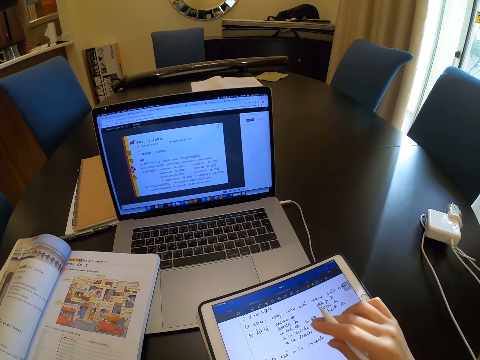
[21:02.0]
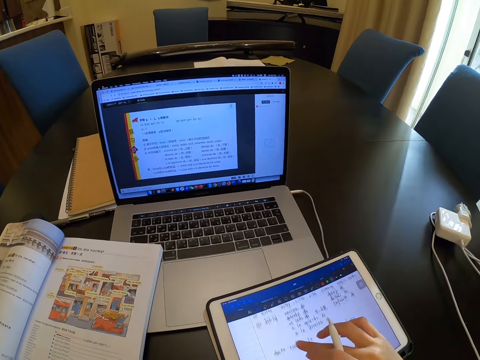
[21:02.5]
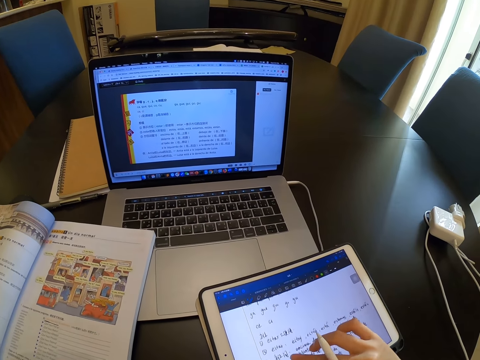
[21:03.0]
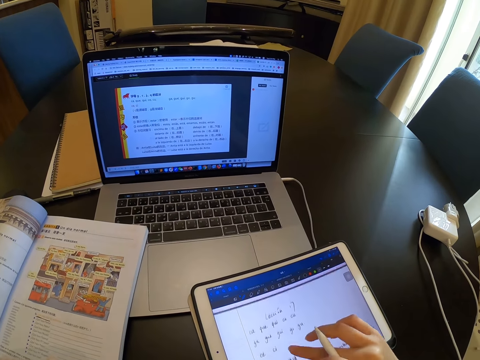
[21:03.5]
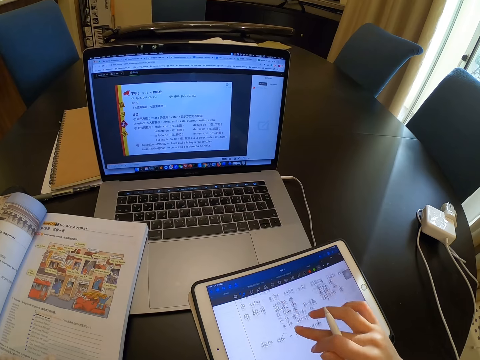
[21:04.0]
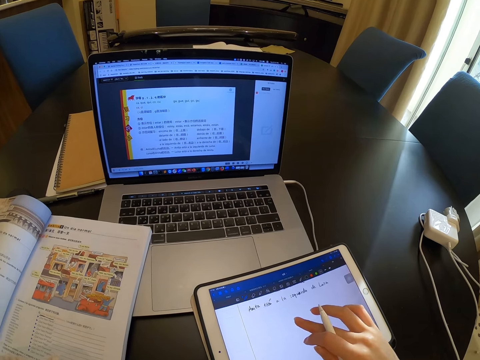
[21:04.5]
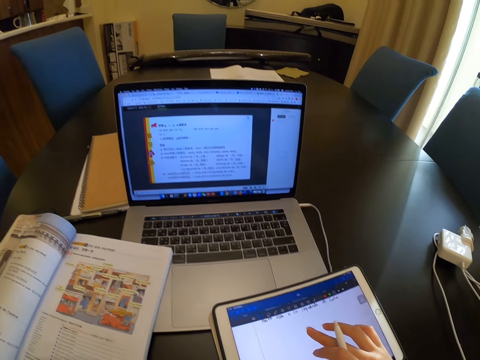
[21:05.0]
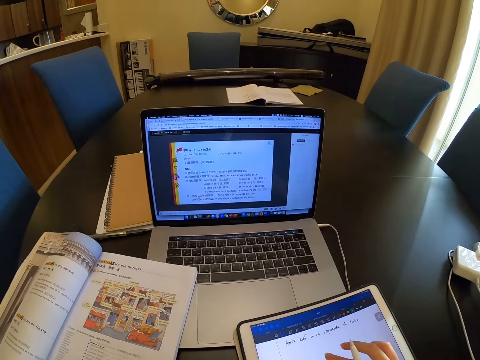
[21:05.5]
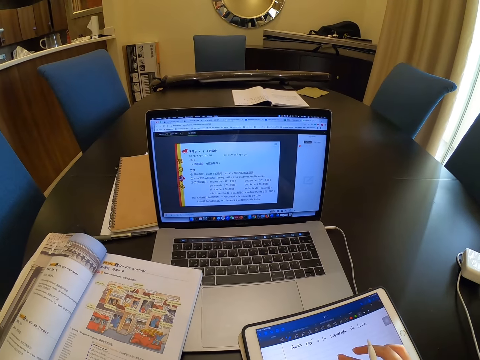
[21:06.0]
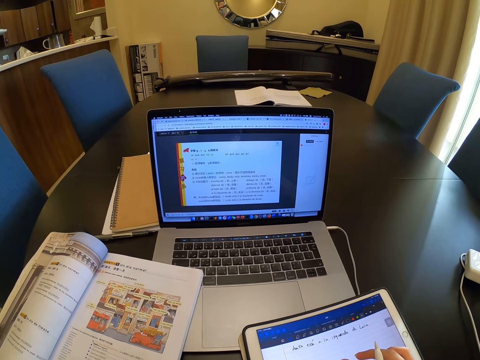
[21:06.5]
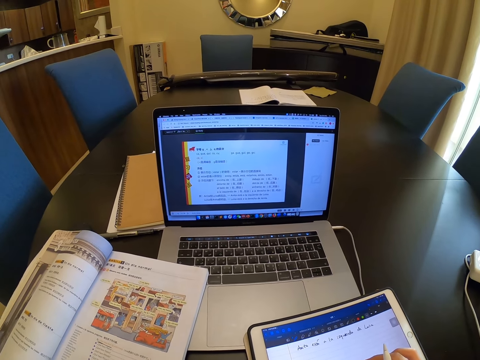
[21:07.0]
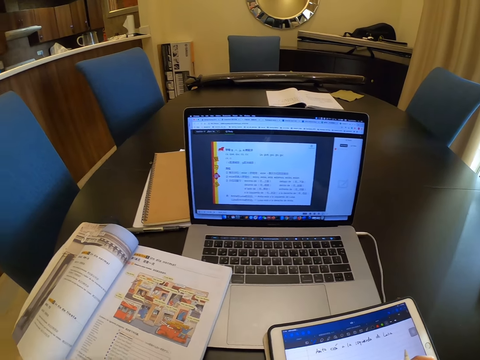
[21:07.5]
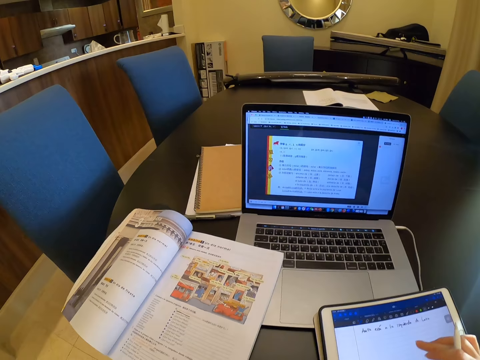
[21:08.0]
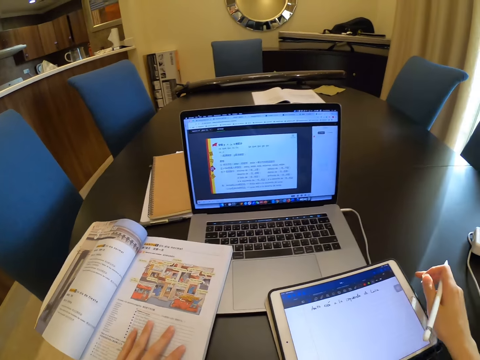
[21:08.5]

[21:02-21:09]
The camera wearer swipes her right hand on the tablet.

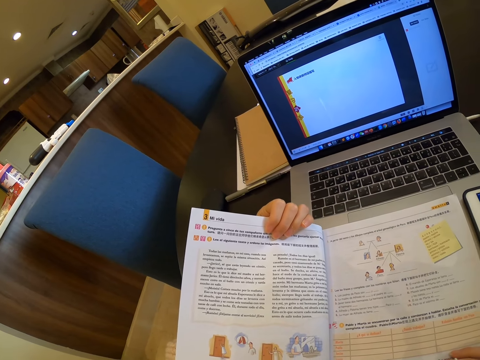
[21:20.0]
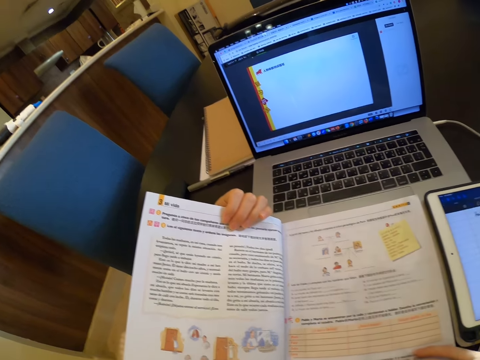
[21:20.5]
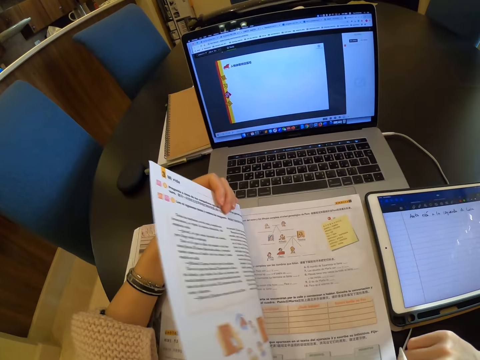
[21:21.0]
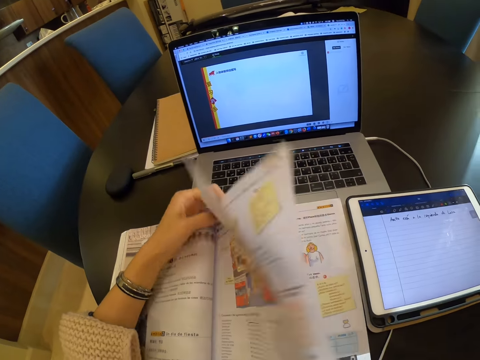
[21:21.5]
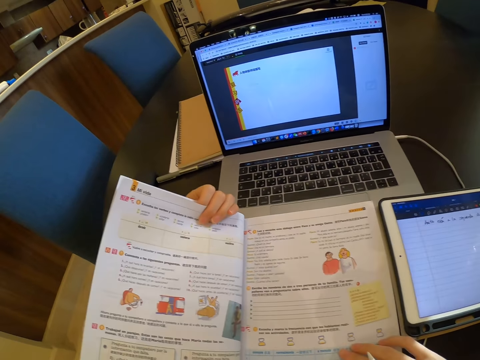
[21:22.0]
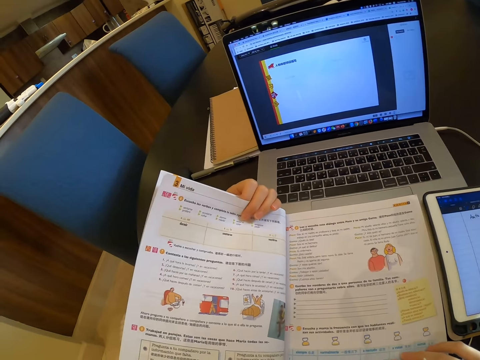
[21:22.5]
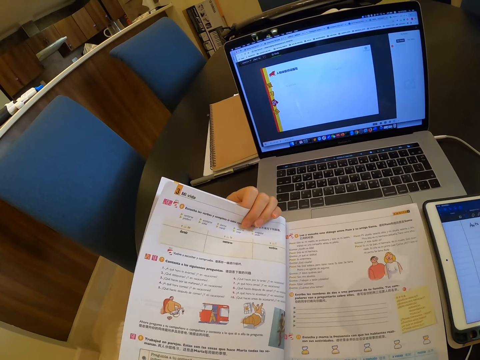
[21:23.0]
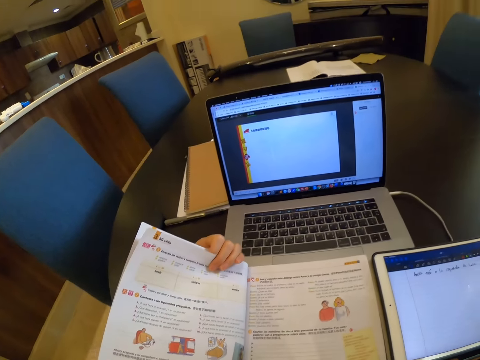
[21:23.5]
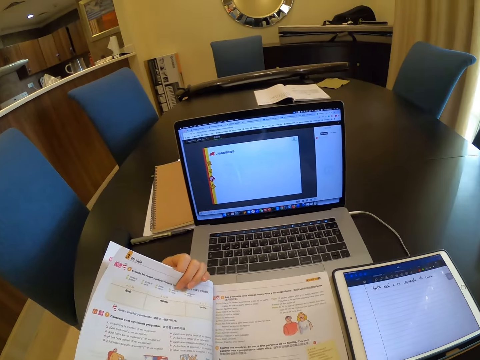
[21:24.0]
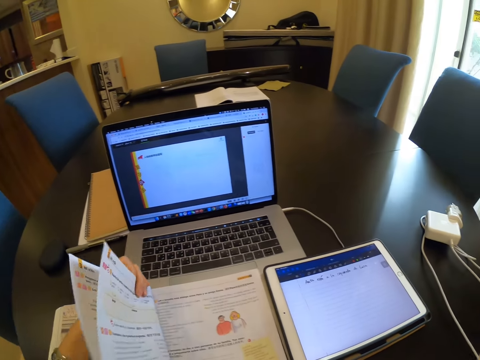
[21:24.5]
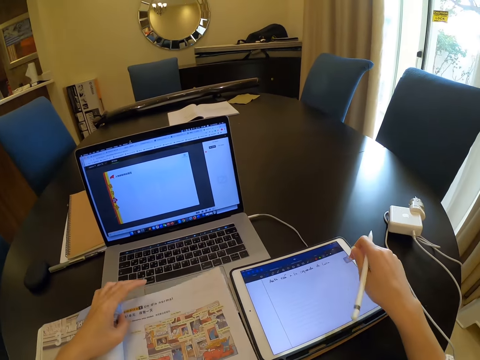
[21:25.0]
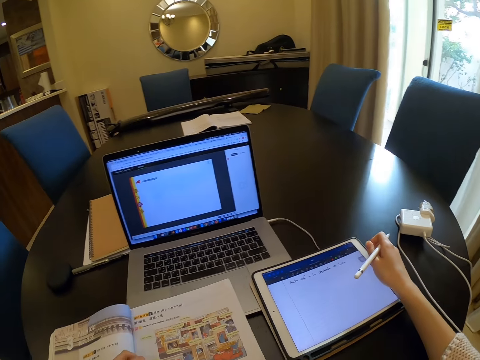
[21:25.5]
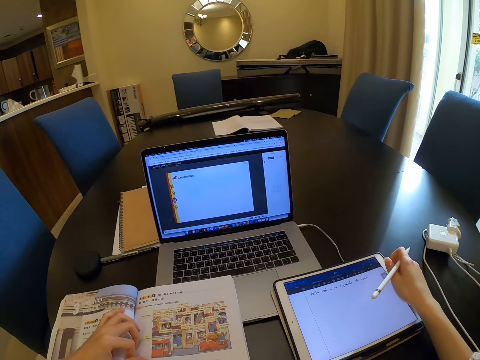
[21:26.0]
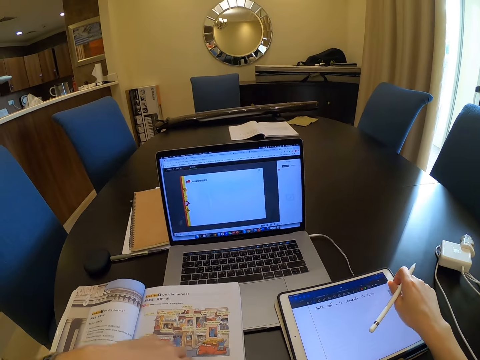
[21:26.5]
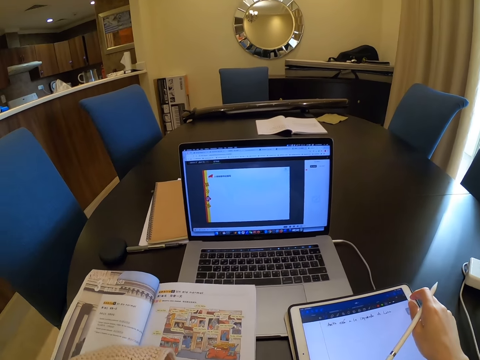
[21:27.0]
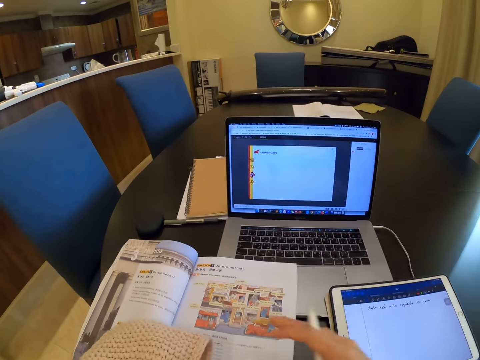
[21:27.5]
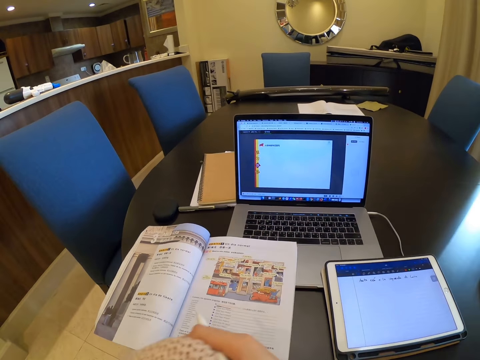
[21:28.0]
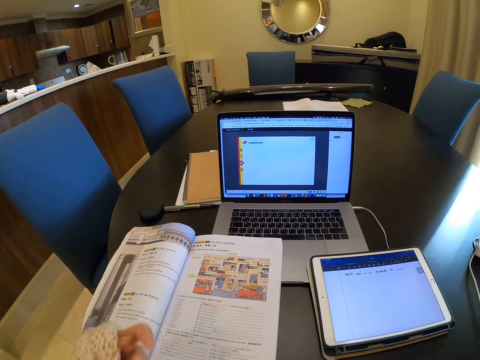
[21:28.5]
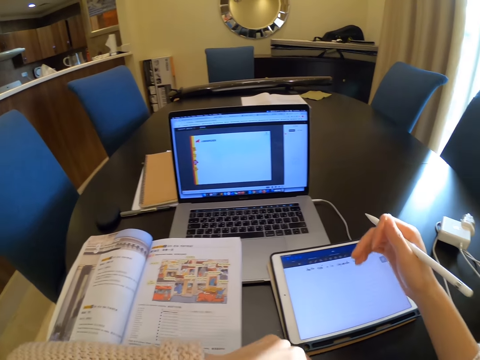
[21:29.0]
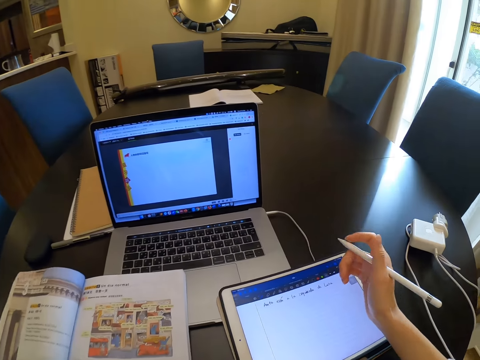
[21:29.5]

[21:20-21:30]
The camera wearer opens a page. She reads the book, moves the tablet and adjusts a blanket with her right hand.

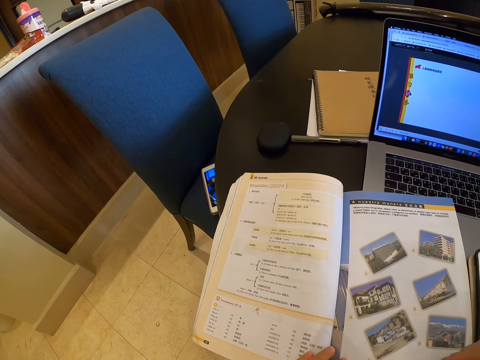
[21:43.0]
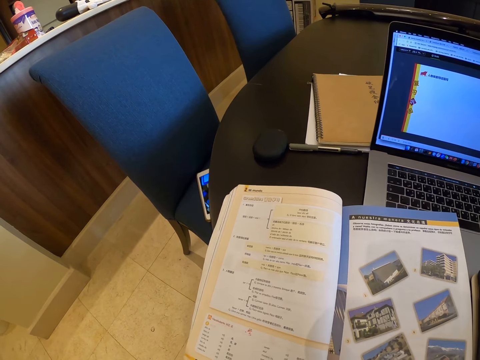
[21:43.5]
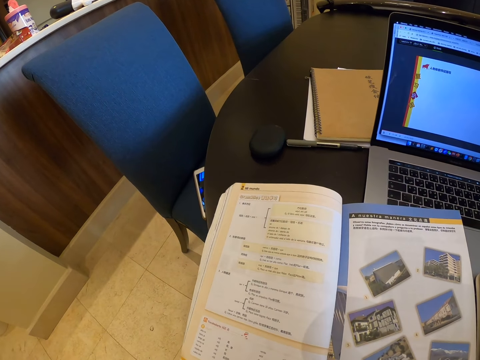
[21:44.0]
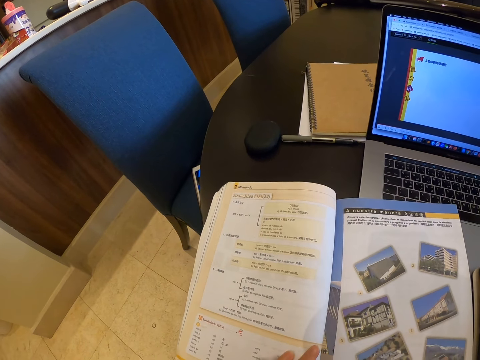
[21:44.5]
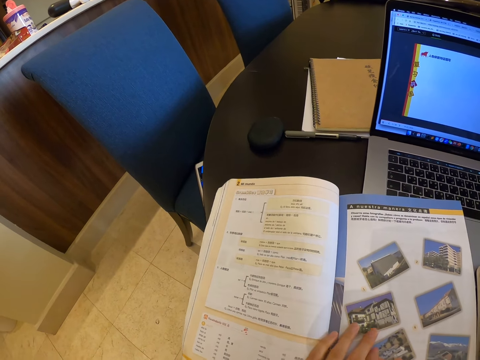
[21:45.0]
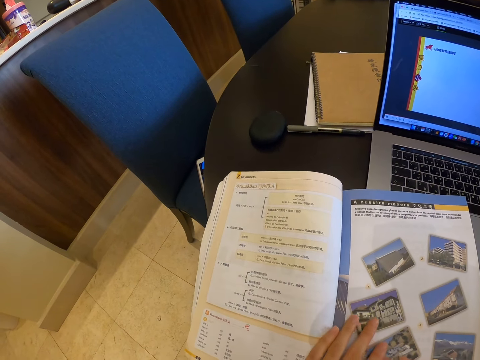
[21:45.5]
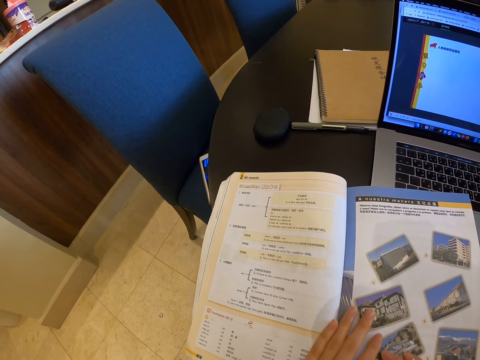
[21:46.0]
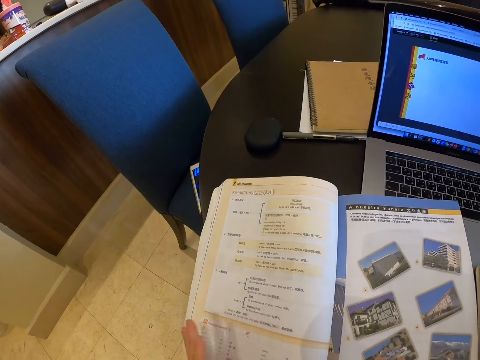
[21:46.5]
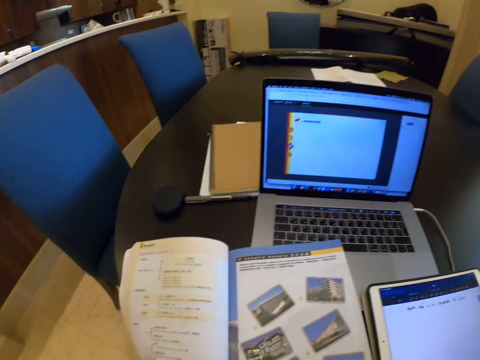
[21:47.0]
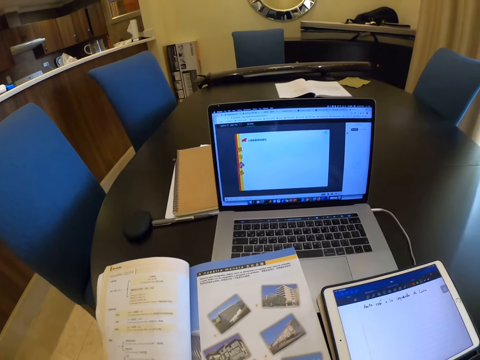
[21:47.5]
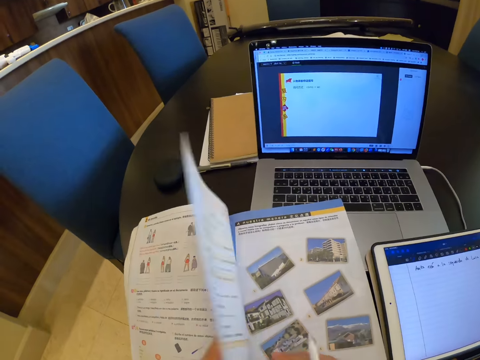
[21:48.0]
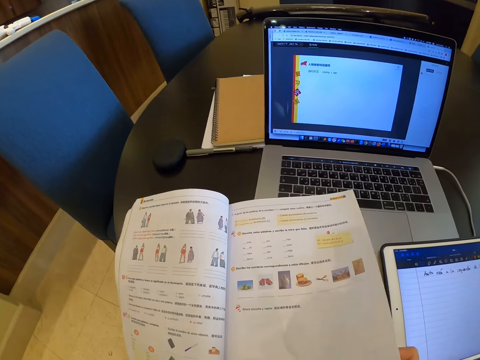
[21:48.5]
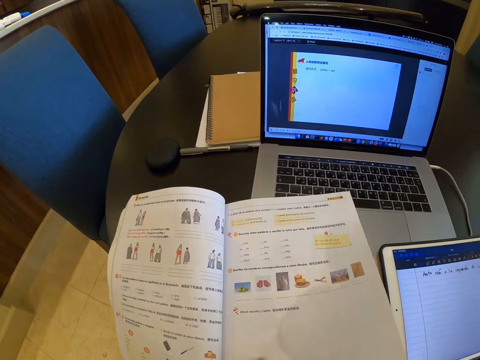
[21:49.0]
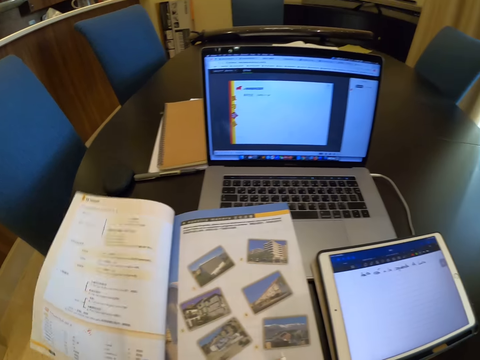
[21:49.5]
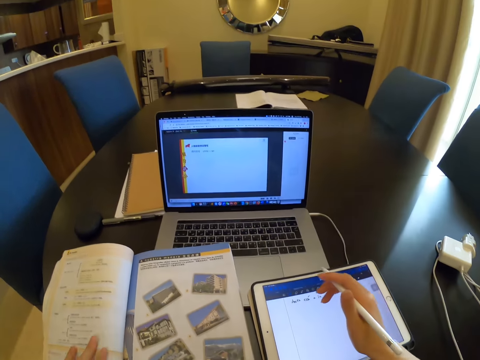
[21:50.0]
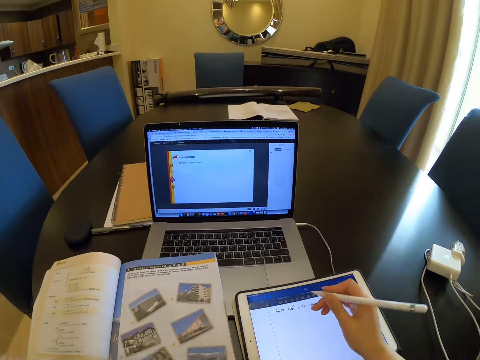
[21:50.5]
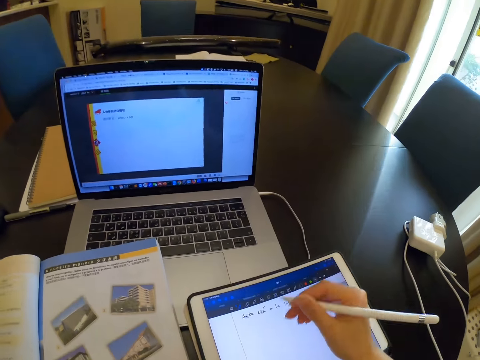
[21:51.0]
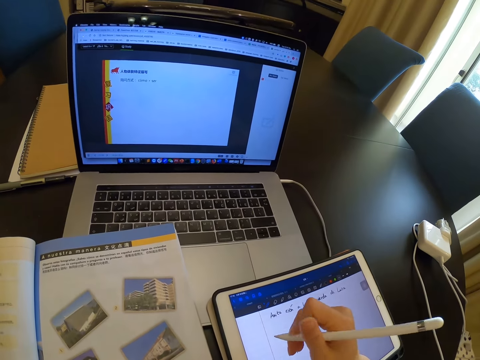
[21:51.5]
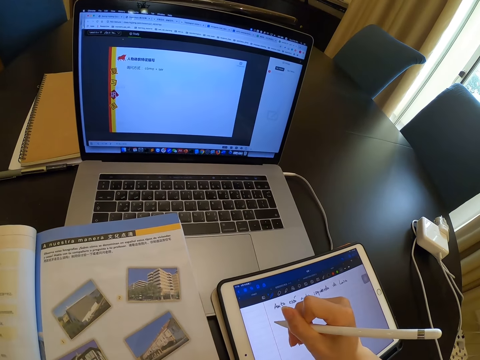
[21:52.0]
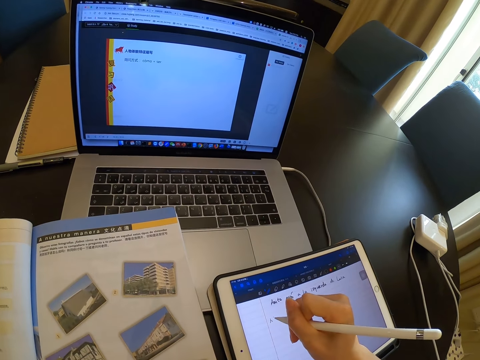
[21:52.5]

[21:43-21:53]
The camera wearer looks at the book. They open the page and write on the tablet.
